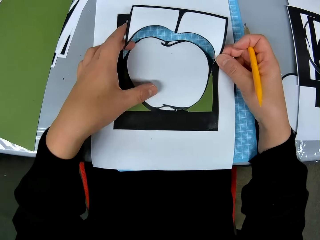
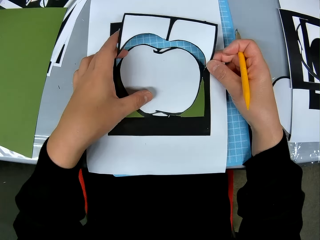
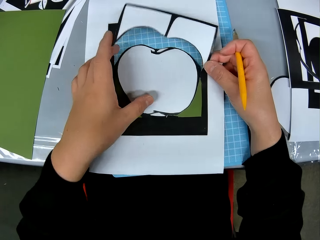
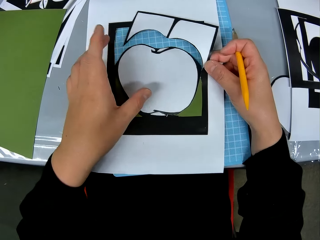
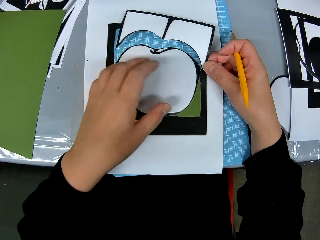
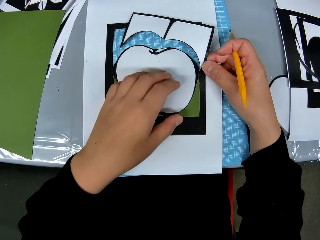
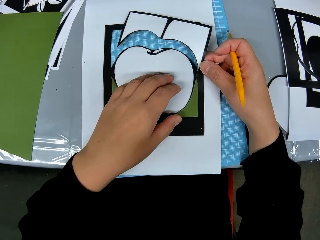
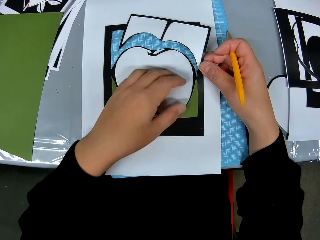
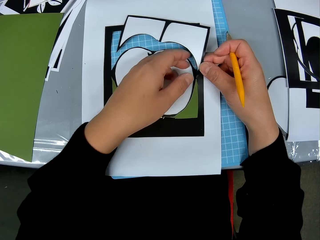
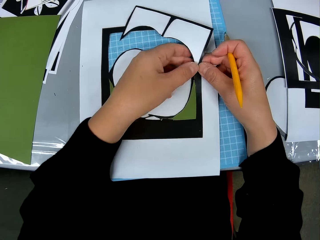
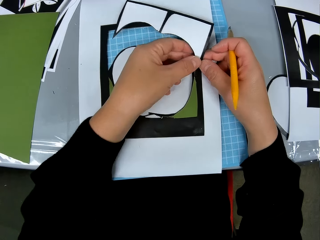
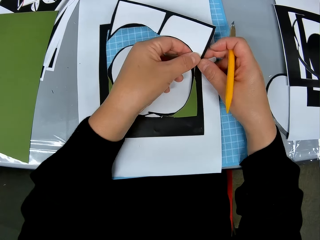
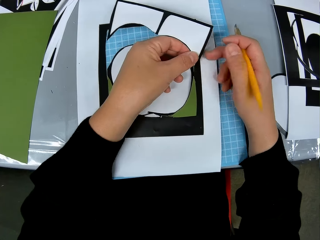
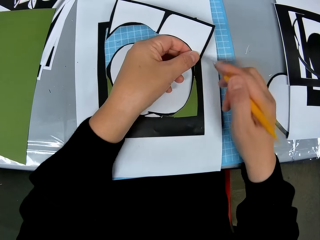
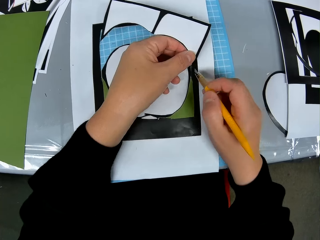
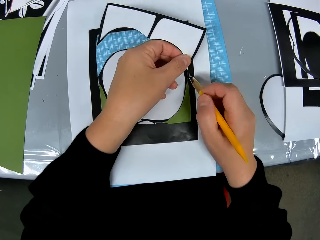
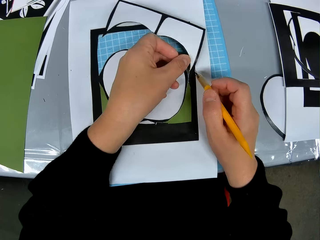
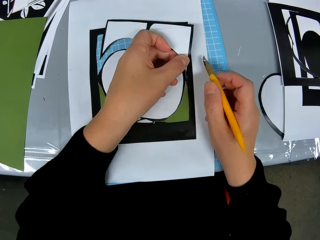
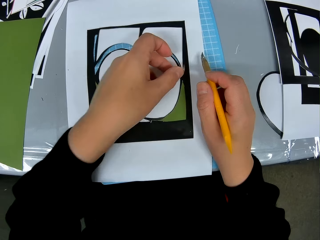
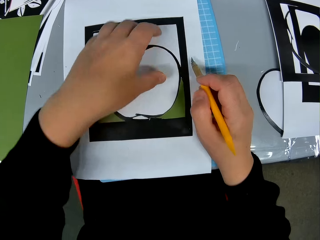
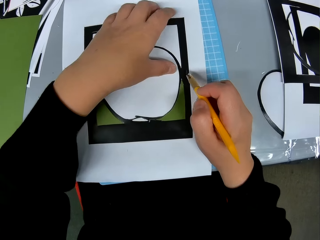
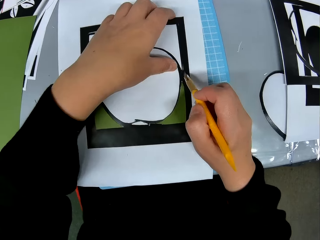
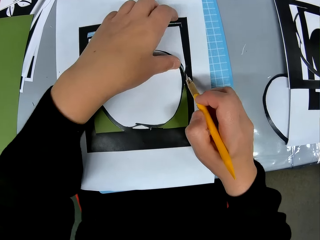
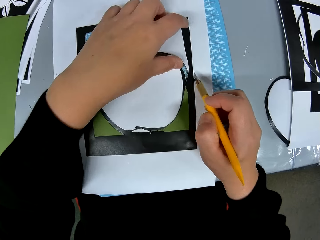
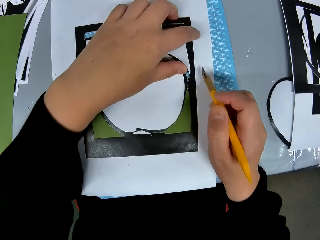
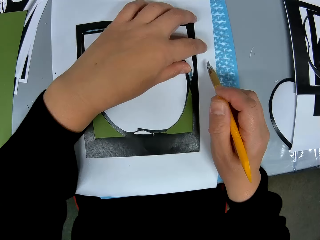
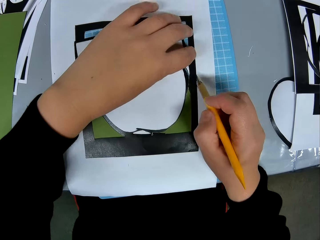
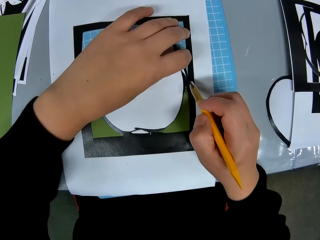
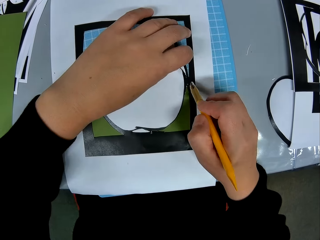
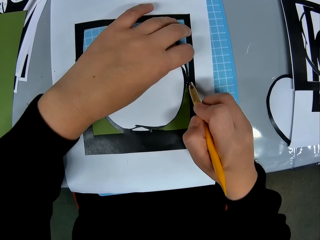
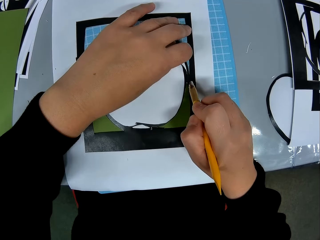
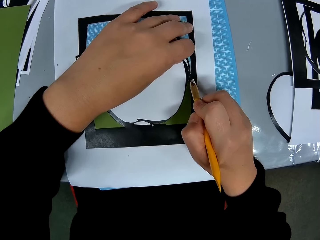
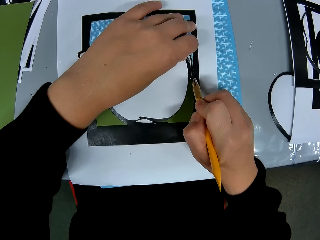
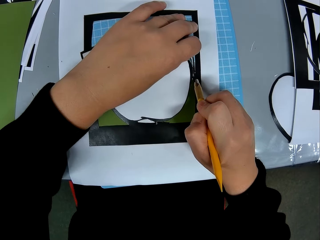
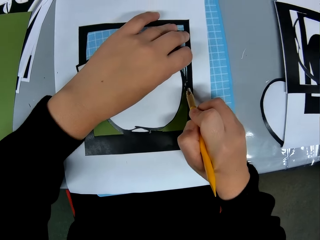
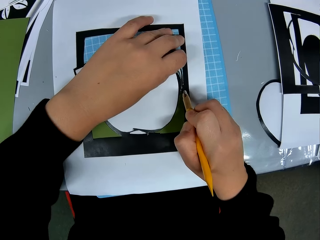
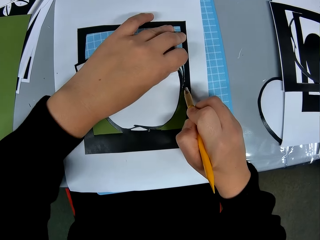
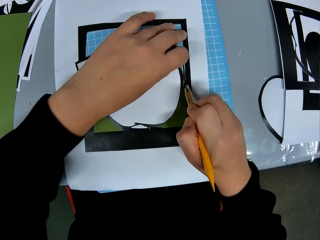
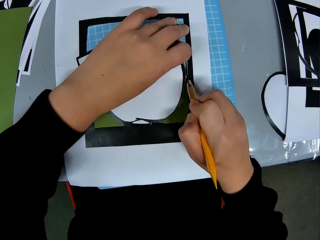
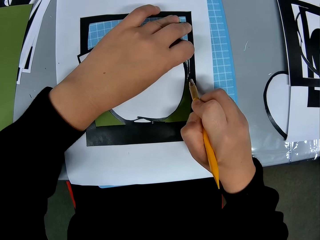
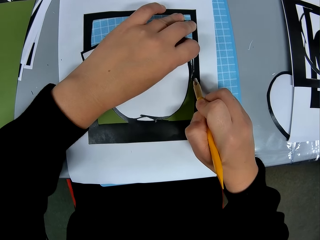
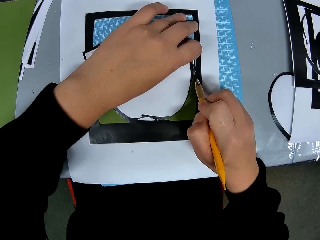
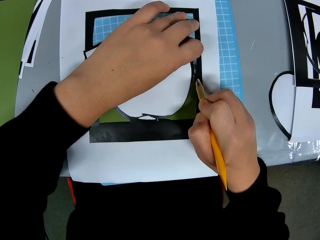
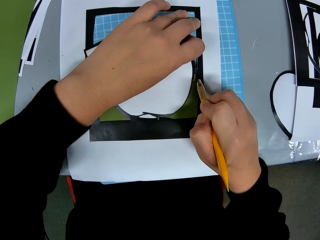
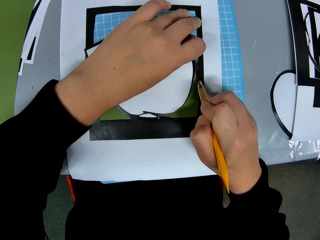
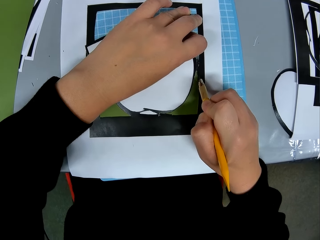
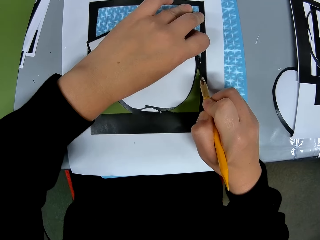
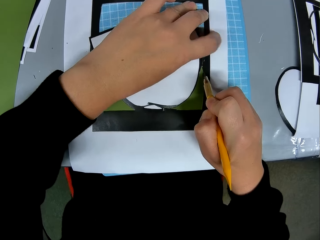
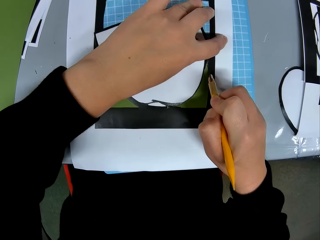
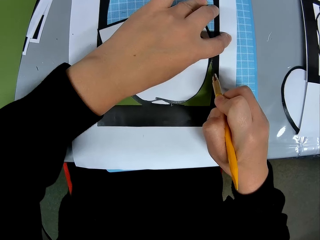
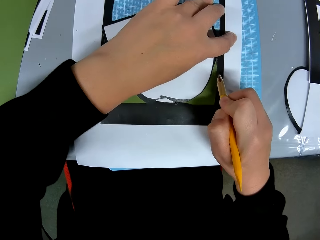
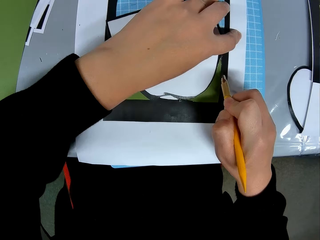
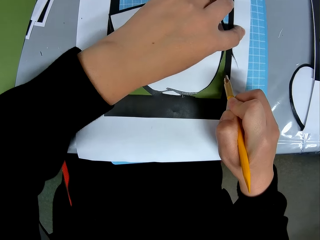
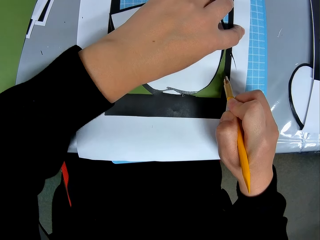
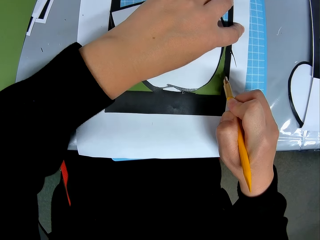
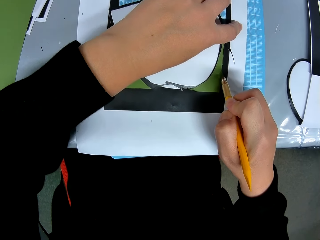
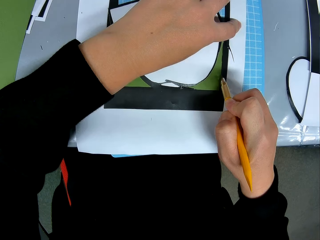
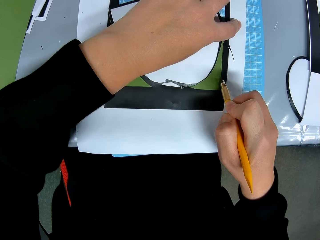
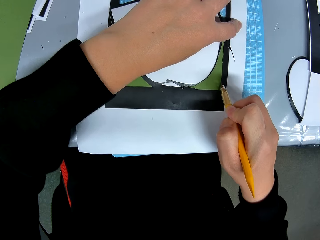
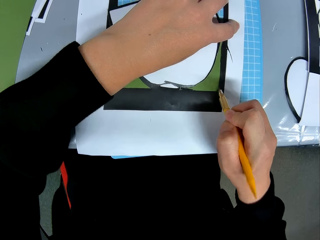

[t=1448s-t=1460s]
The camera wearer pulls the piece of paper. They continue to cut the drawing paper.

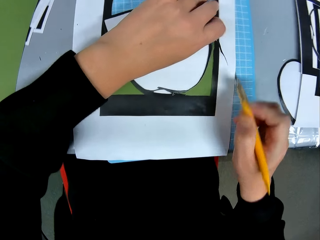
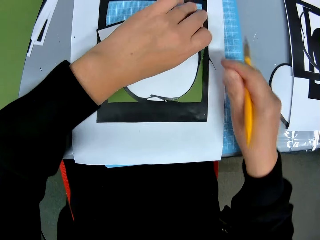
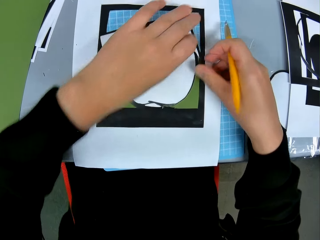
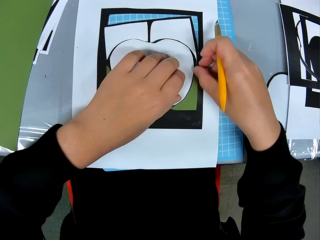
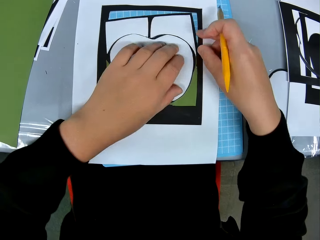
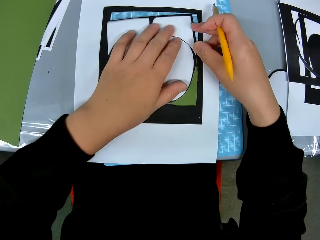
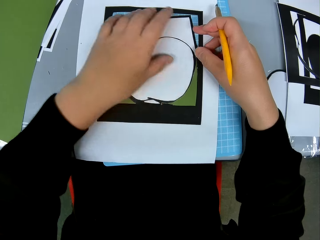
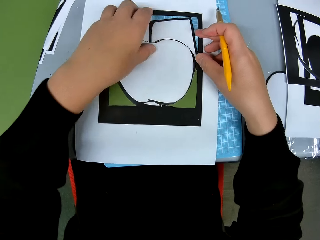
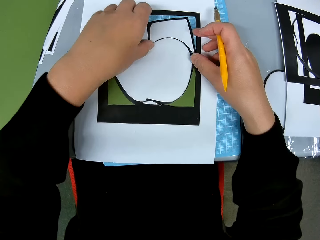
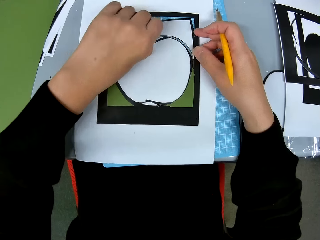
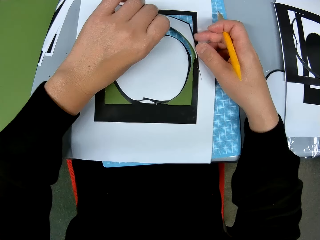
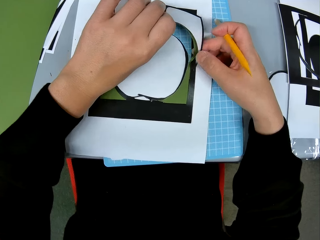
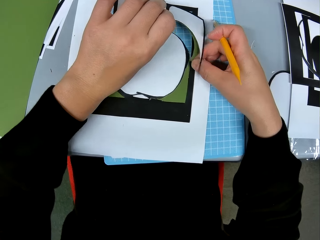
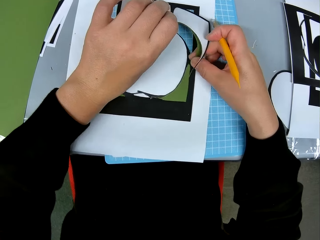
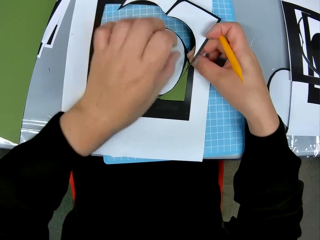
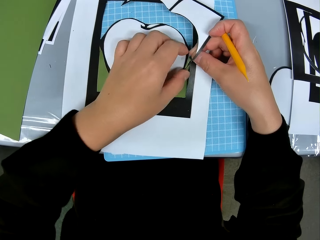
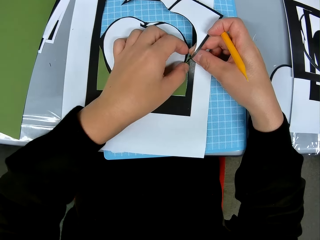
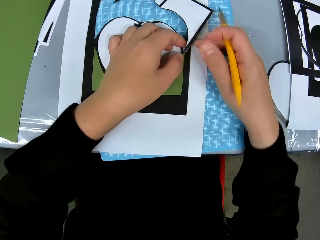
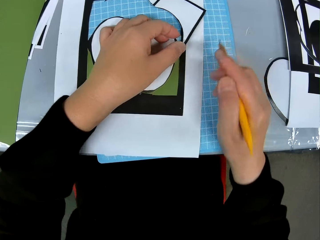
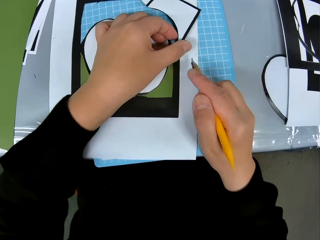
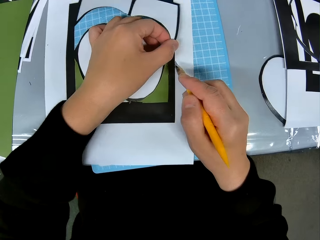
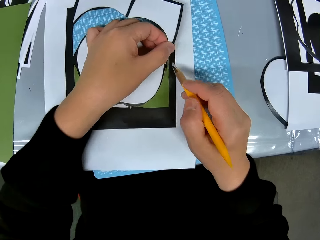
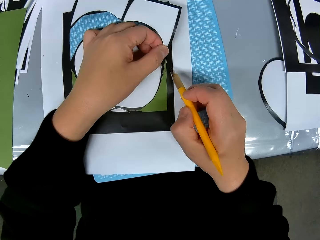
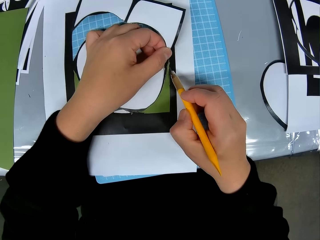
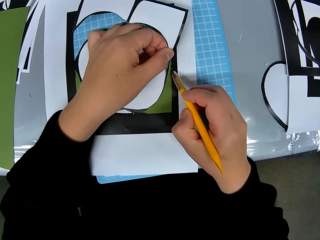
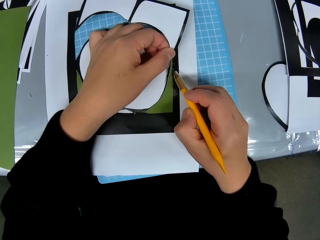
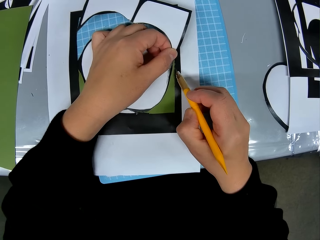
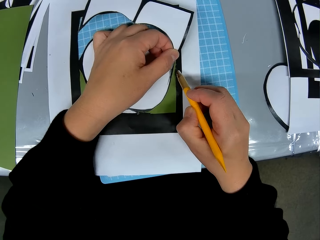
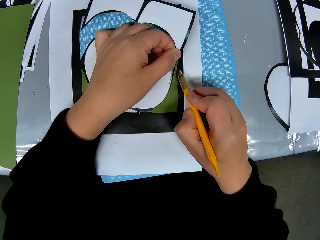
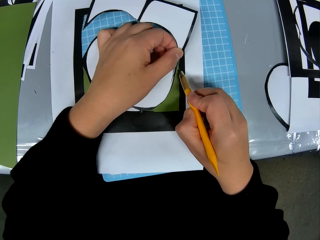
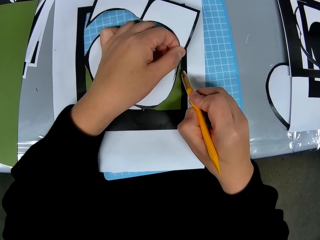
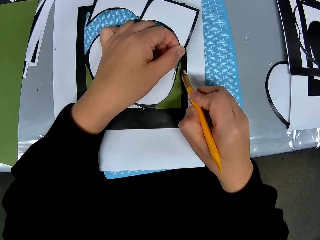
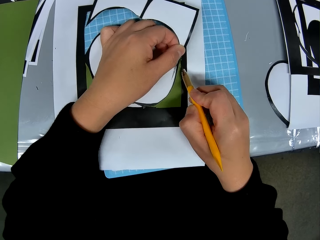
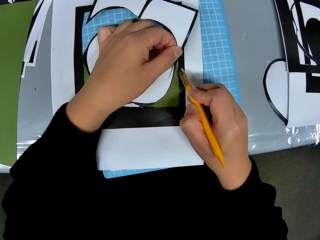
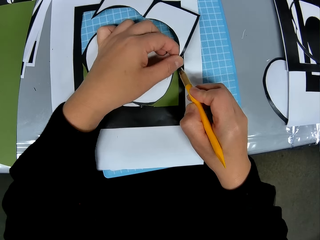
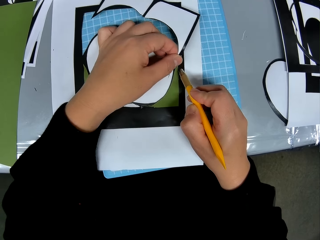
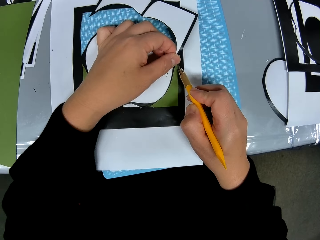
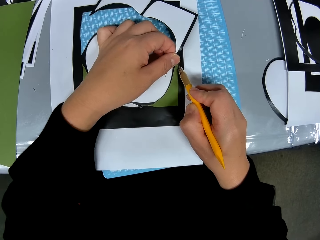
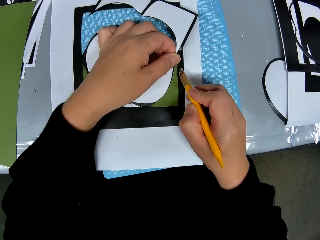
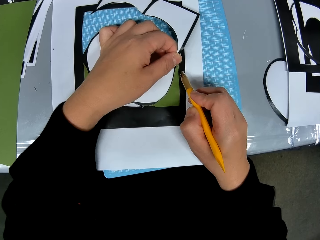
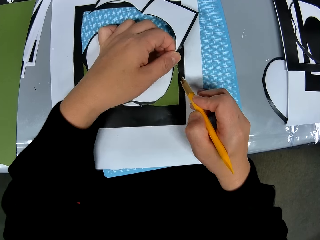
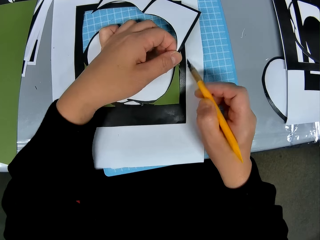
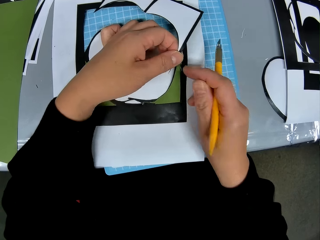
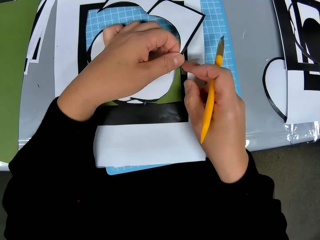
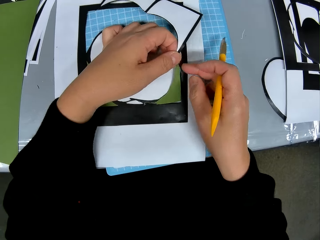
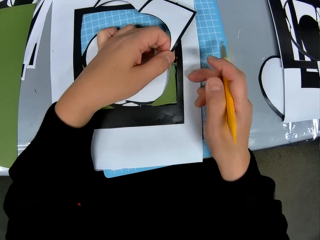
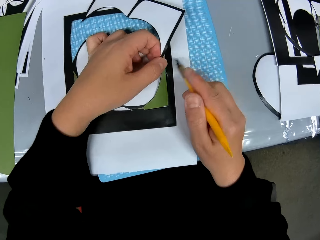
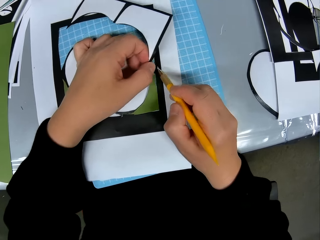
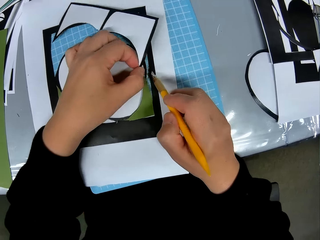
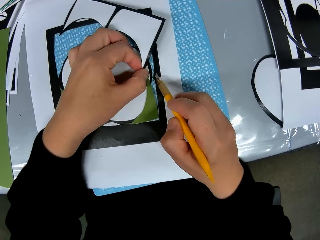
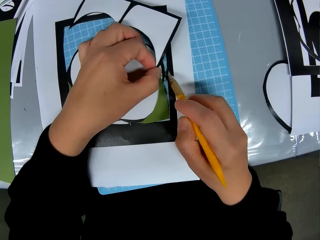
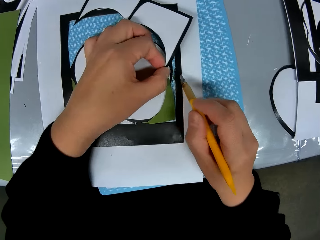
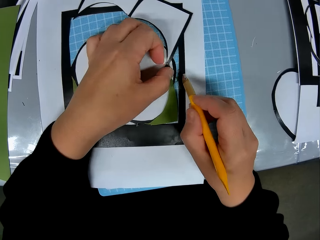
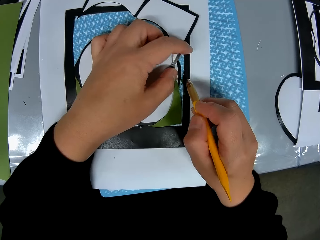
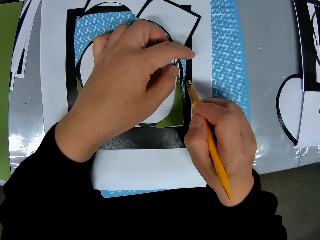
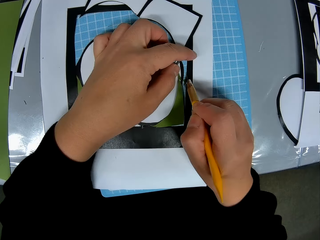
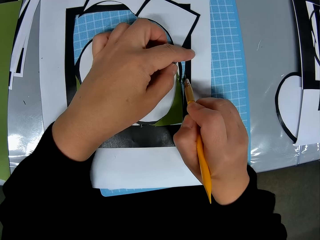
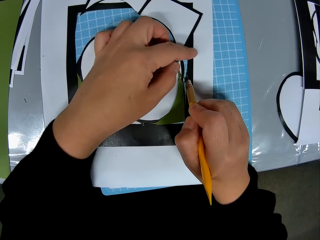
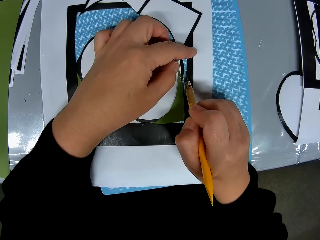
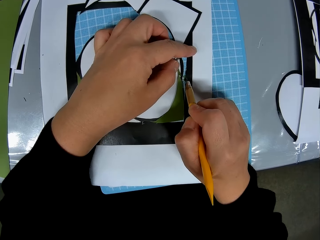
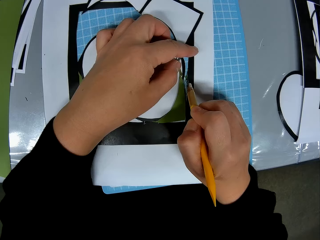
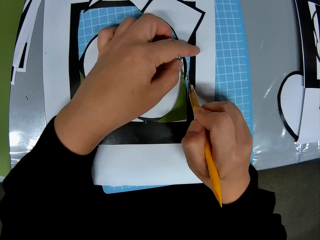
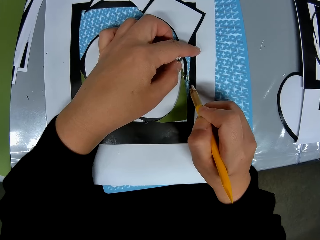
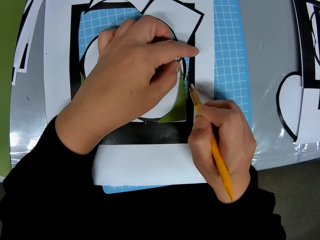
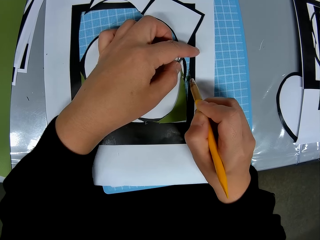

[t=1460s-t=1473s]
The camera wearer holds the piece of paper. They continue to cut the drawing paper.
